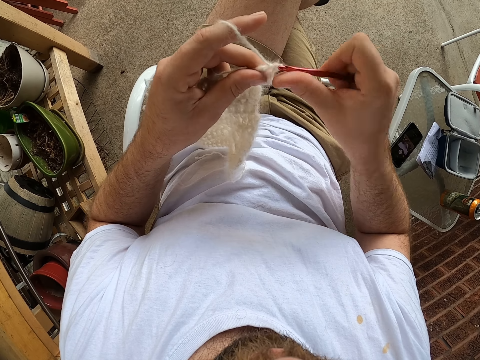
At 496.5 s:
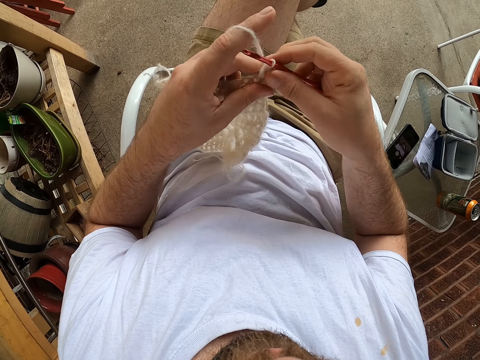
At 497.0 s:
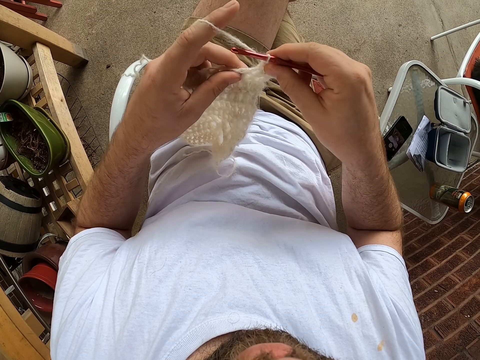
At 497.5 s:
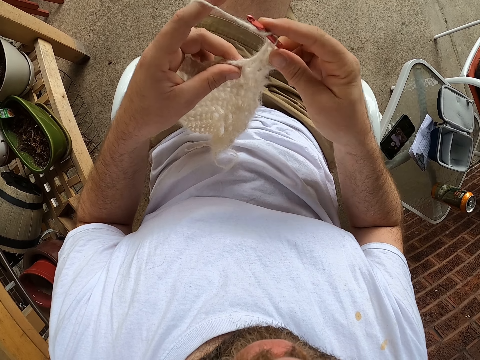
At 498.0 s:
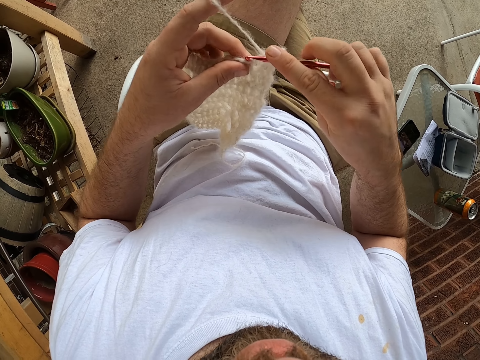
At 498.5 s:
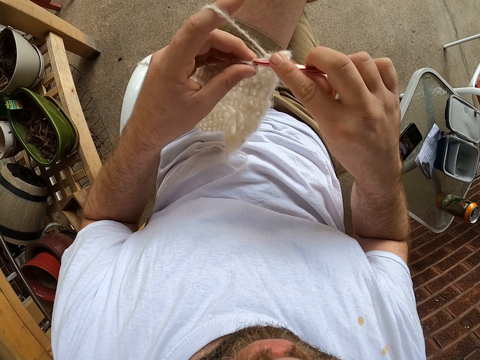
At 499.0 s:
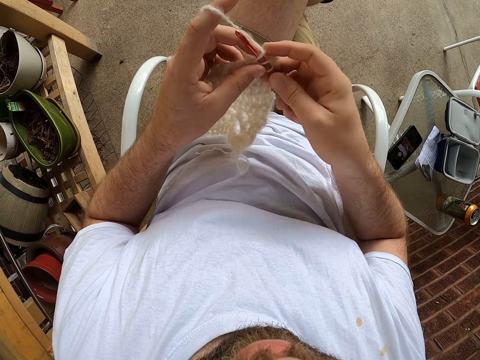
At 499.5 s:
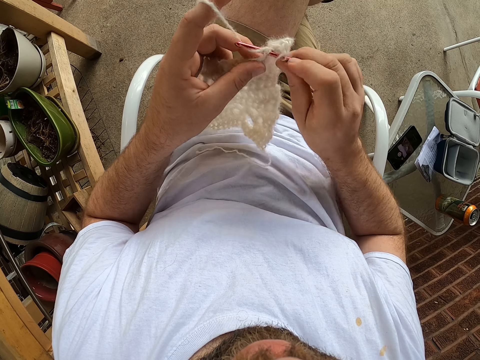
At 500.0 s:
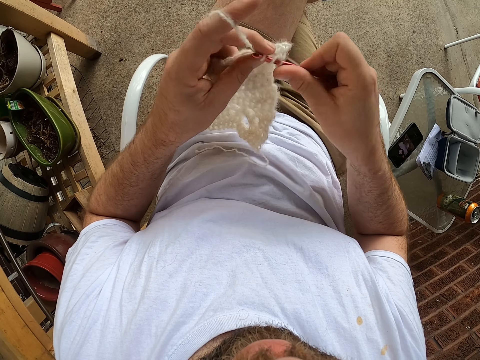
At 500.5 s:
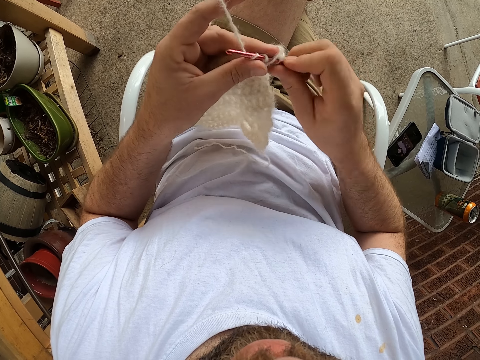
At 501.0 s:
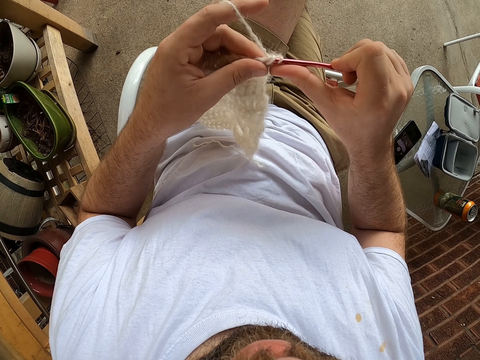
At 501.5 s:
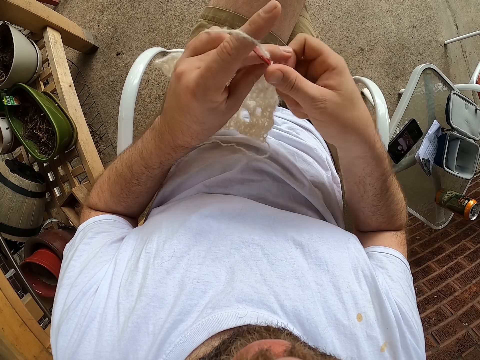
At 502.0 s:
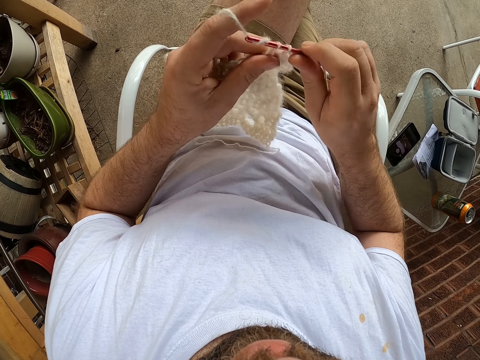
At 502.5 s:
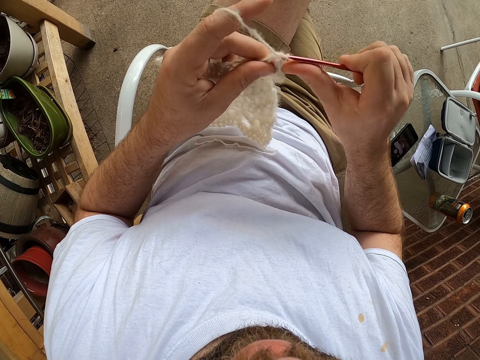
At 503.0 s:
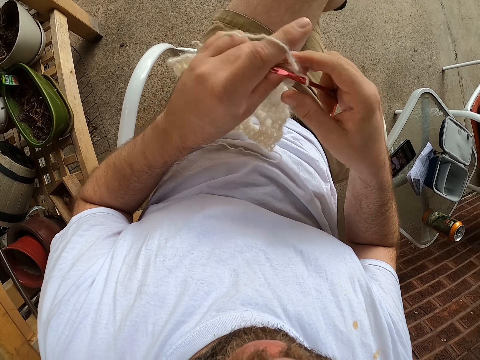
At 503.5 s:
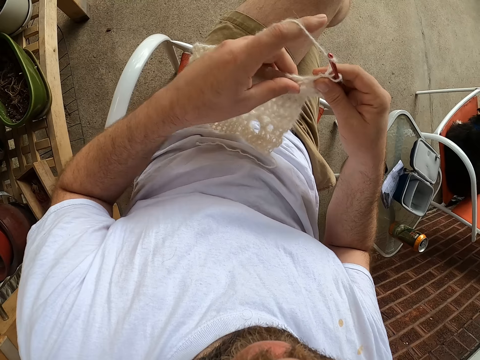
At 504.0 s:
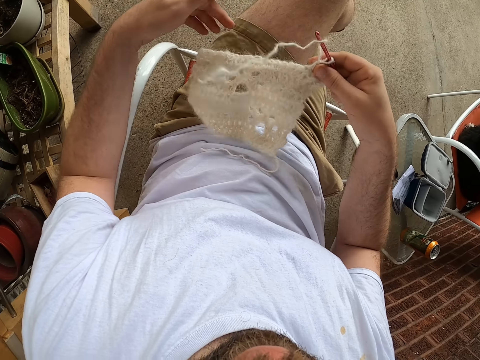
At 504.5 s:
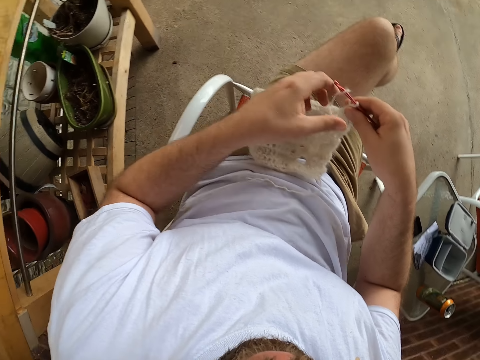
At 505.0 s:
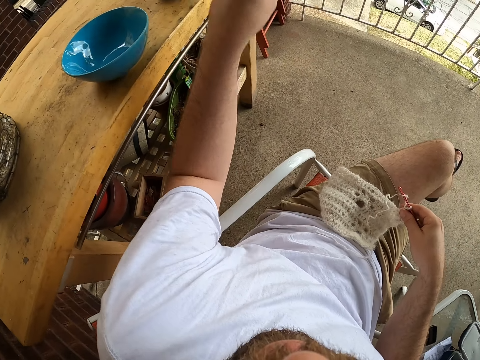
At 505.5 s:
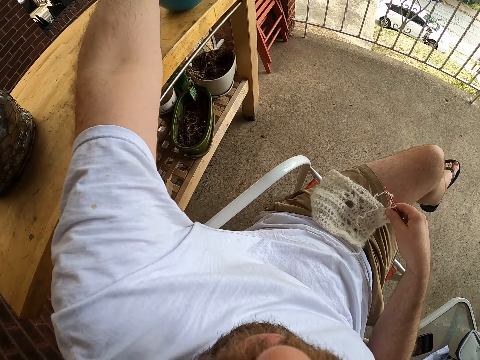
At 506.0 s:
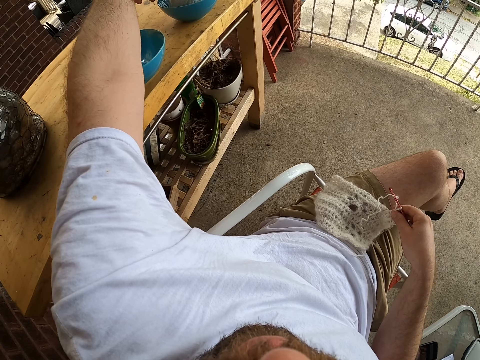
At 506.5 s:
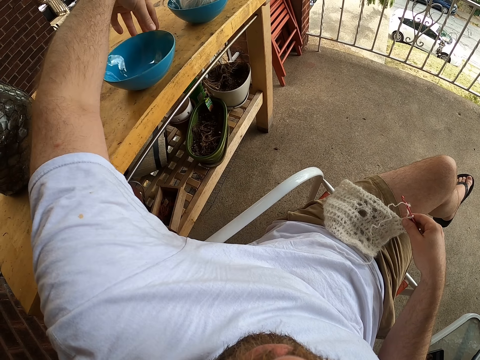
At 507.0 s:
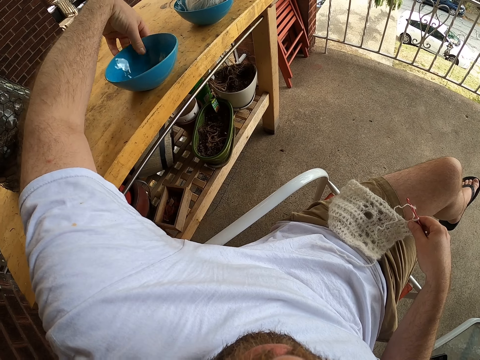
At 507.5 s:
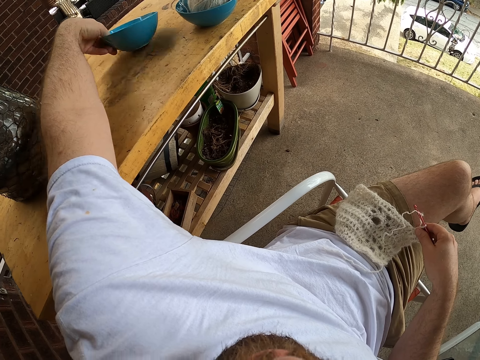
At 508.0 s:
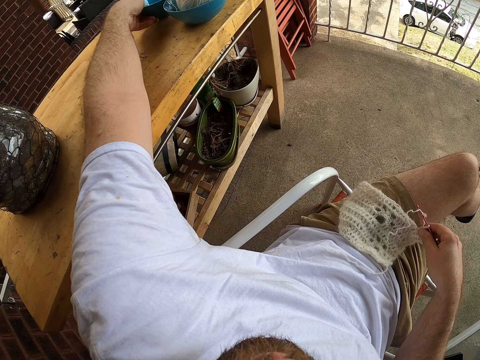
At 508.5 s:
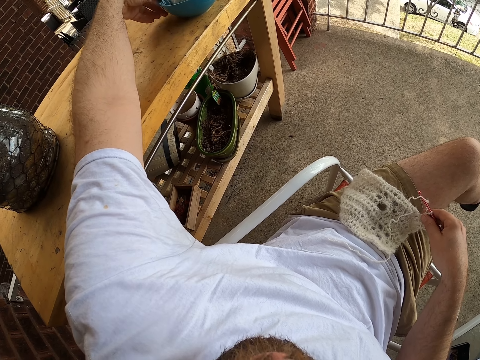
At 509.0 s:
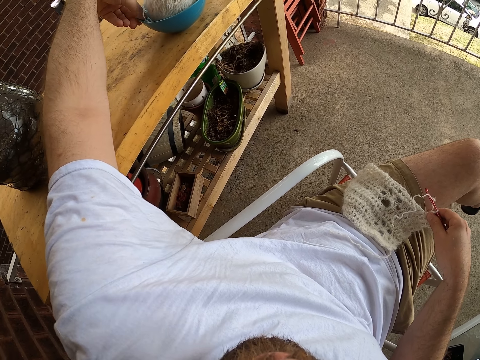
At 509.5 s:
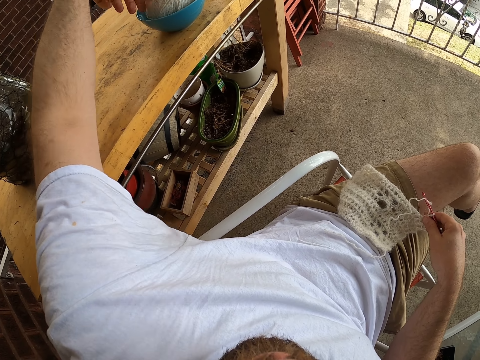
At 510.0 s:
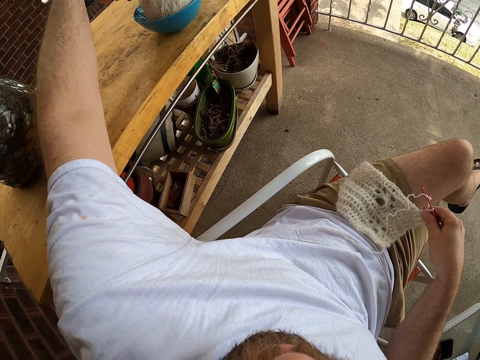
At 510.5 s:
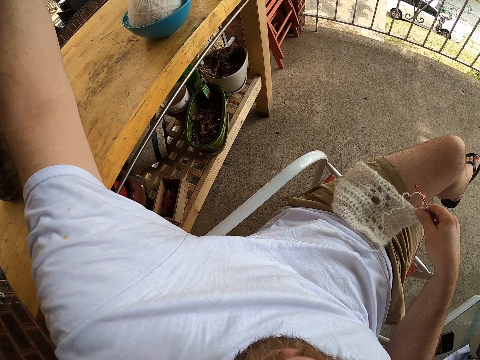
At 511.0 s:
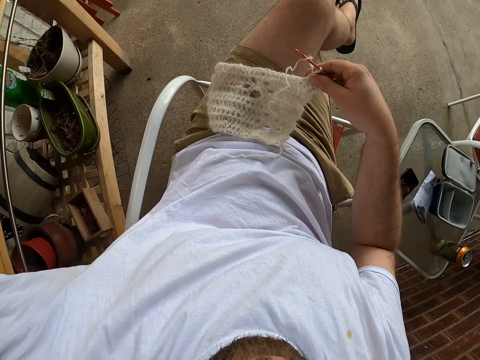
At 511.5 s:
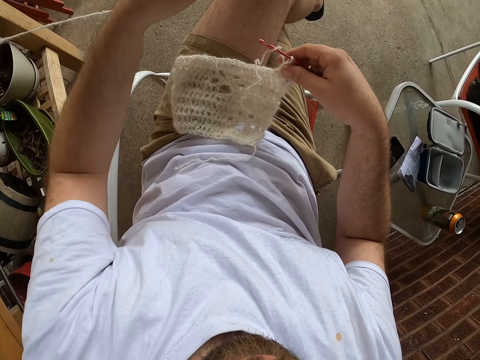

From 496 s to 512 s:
The camera wearer adjusts the thread. He moves an empty bowl on another table with his left hand. He pulls another bowl with a ball of thread, on the second table, towards himself with his left hand. He adjusts the thread on the bowl. He pulls a thread from another ball of yarn in the second bowl.

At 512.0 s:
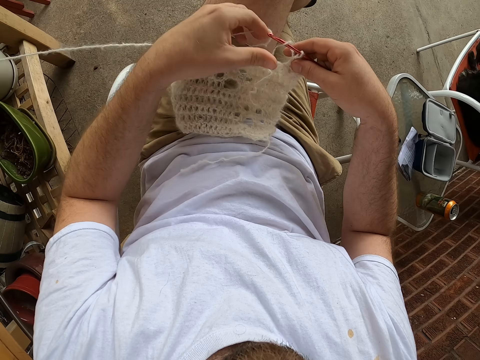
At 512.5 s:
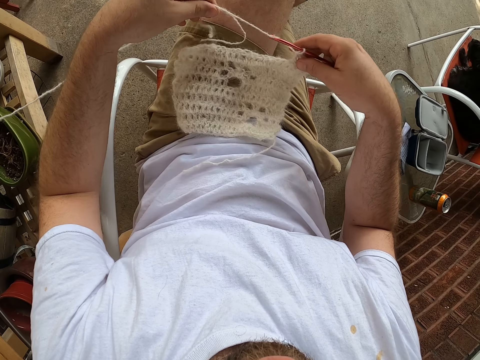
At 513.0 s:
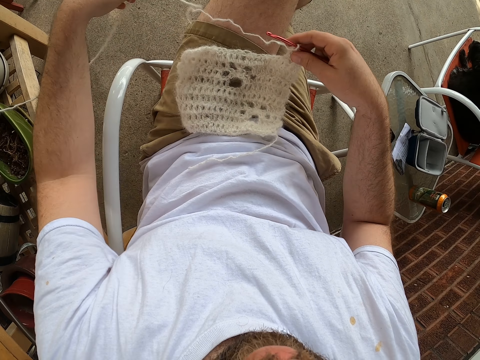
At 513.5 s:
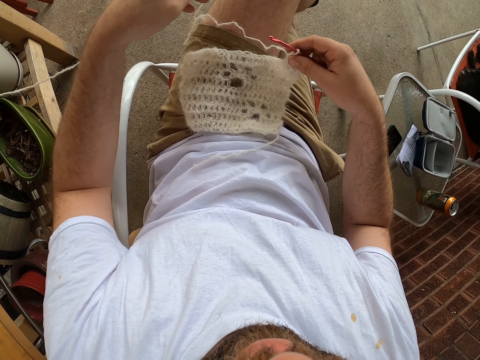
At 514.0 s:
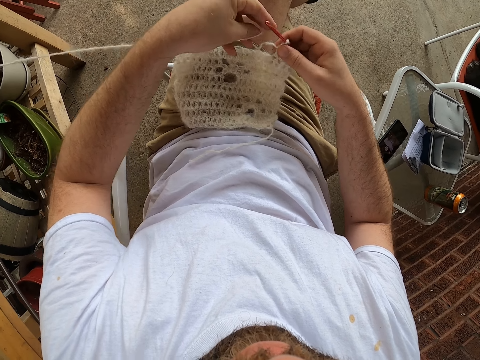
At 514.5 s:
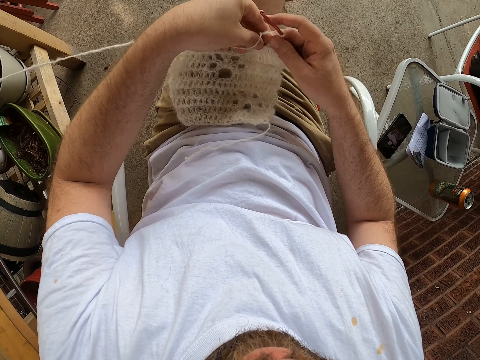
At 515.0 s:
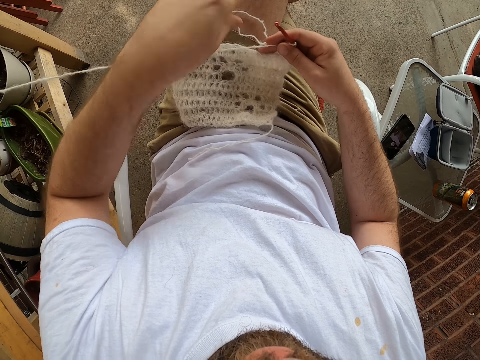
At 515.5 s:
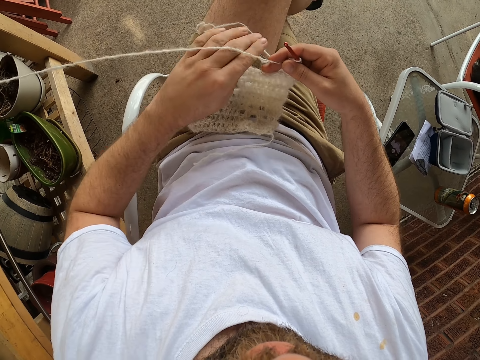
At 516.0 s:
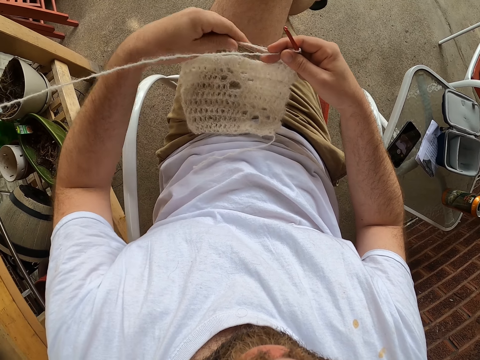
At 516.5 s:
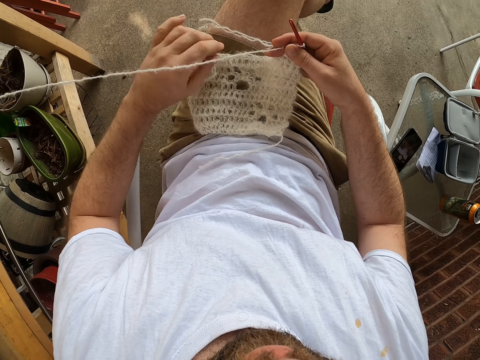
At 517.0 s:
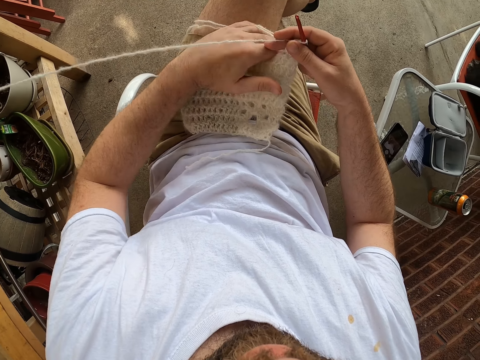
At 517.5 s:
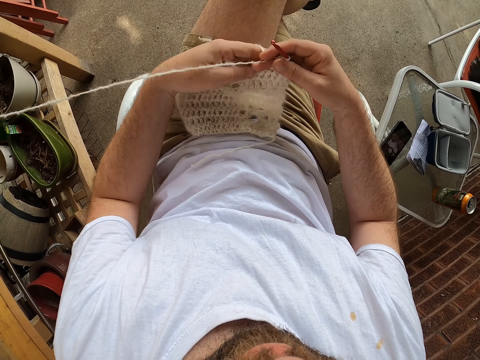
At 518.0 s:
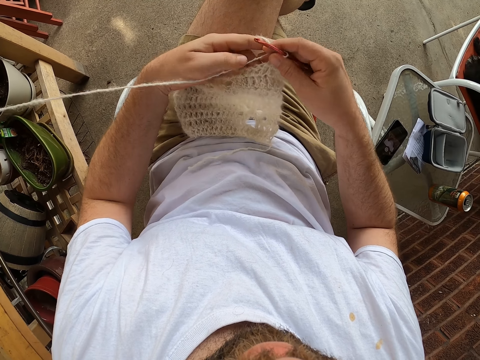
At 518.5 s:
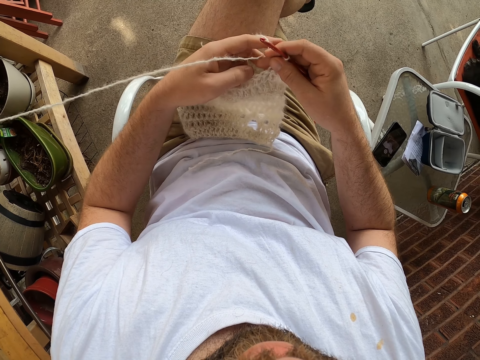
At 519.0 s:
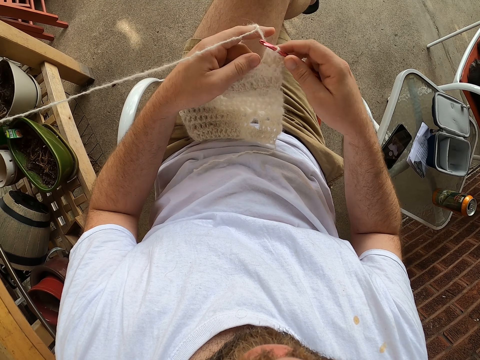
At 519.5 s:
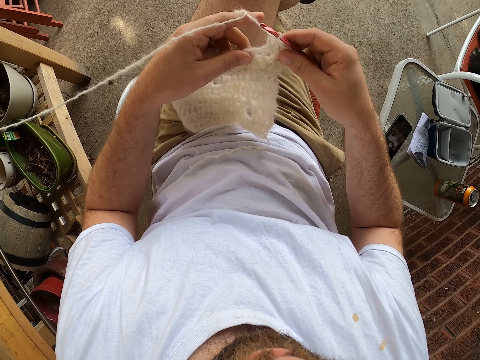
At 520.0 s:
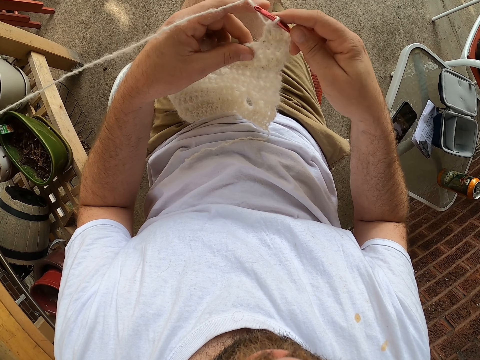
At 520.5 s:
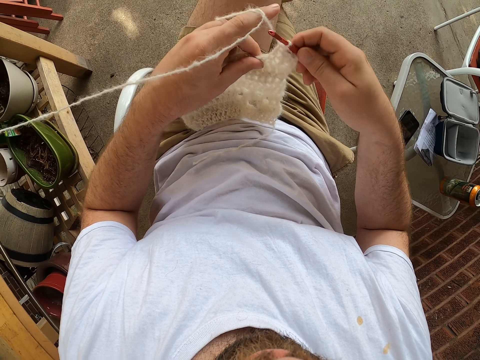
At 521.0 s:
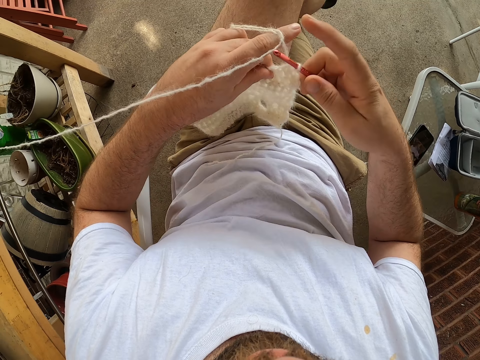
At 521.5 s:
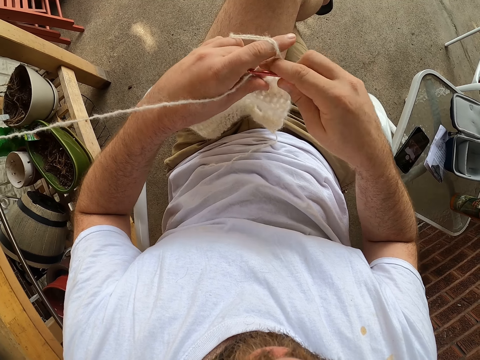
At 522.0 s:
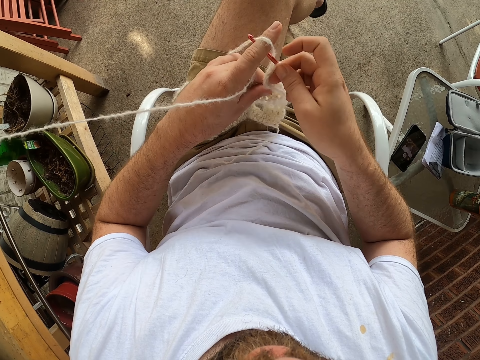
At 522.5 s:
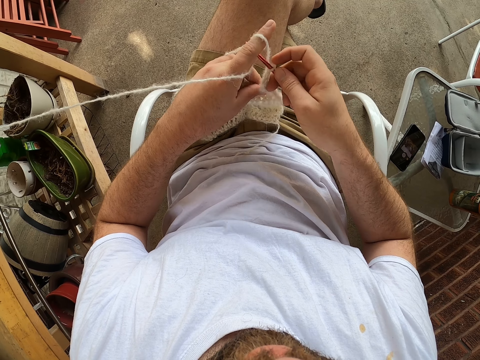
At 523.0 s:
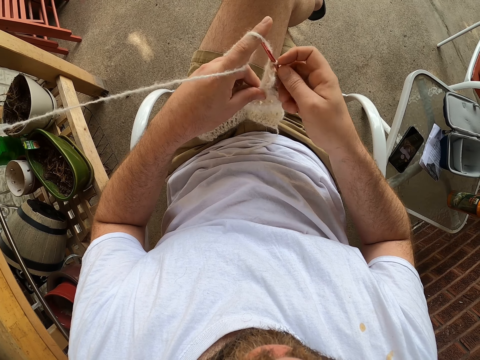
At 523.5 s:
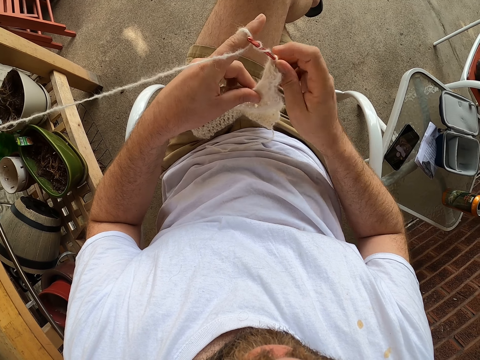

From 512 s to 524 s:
The camera wearer adjusts the threads. They adjust the thread on the crochet hook. They add the second yarn to the scarf.
